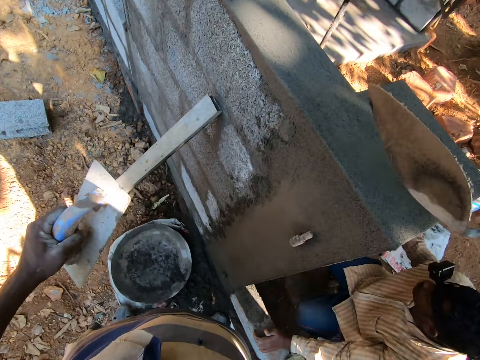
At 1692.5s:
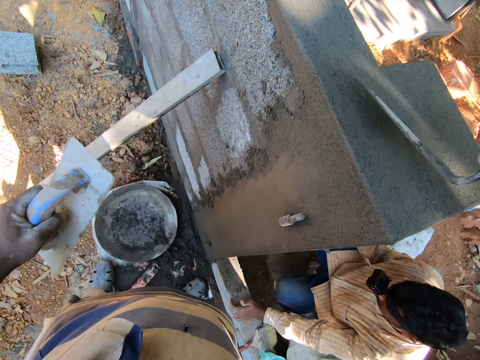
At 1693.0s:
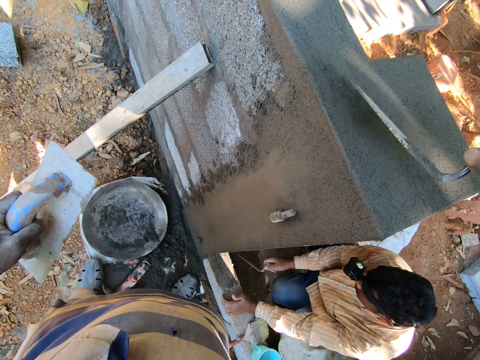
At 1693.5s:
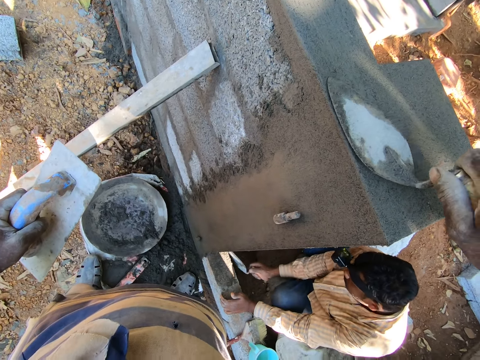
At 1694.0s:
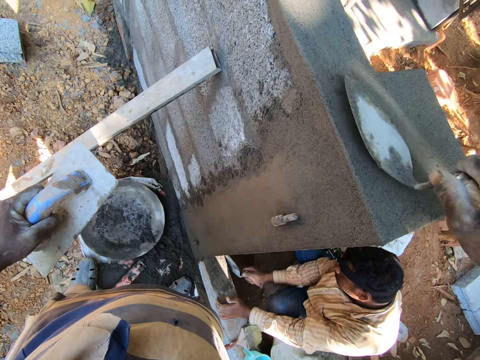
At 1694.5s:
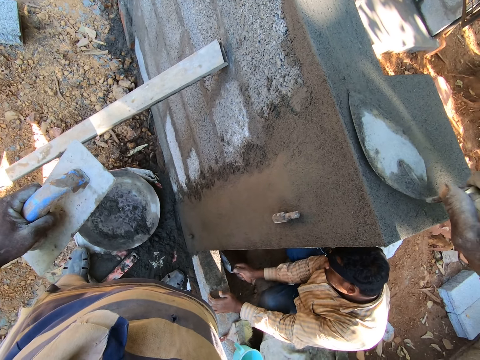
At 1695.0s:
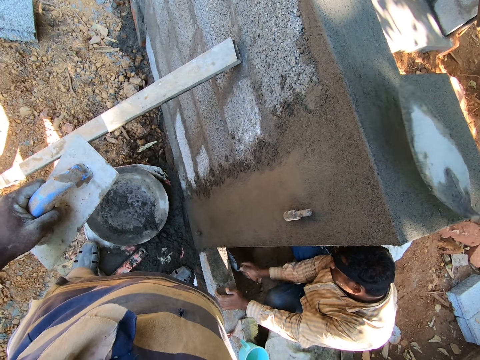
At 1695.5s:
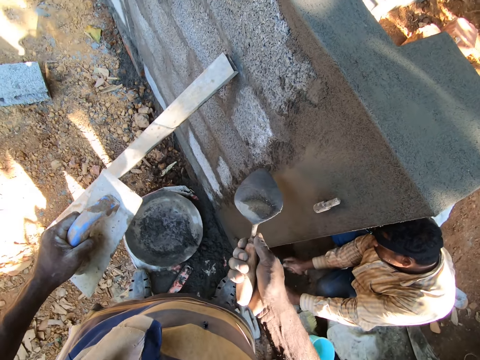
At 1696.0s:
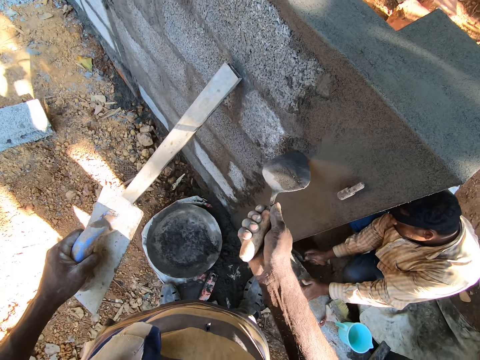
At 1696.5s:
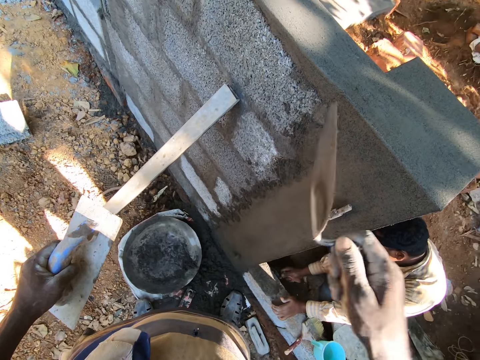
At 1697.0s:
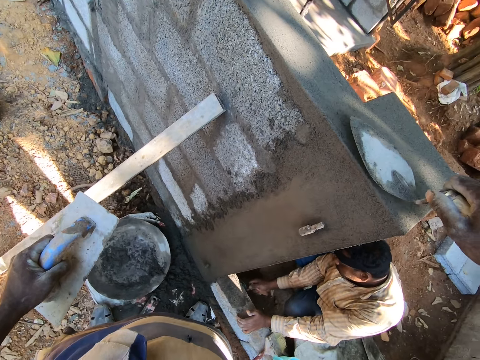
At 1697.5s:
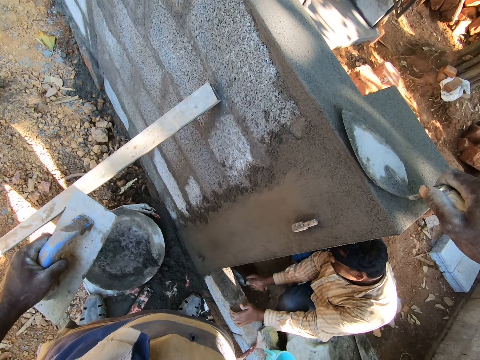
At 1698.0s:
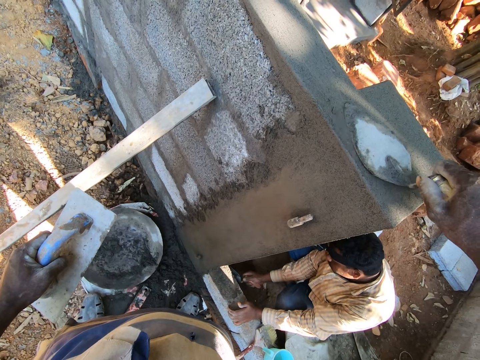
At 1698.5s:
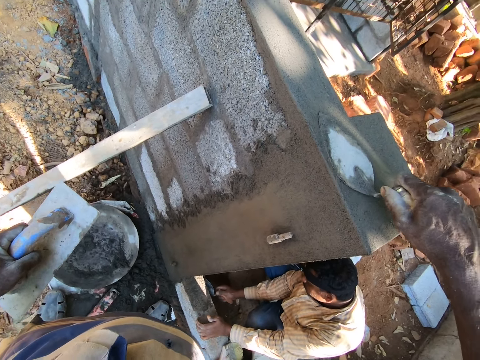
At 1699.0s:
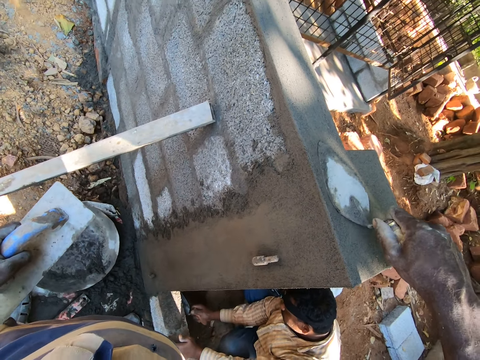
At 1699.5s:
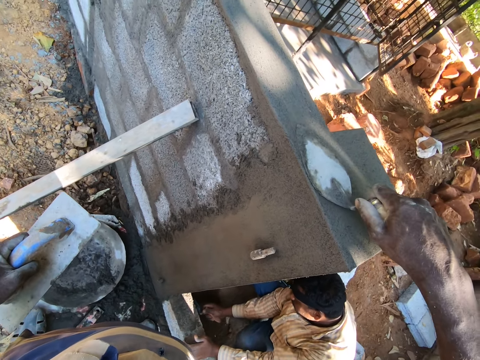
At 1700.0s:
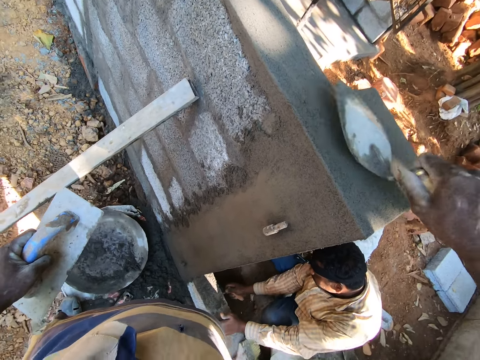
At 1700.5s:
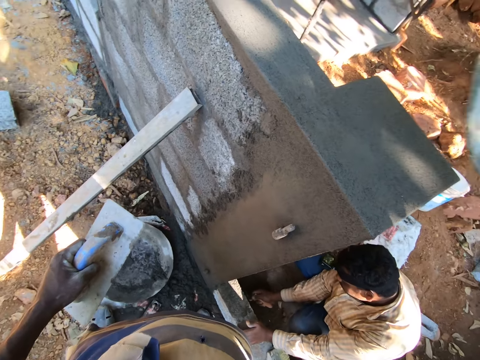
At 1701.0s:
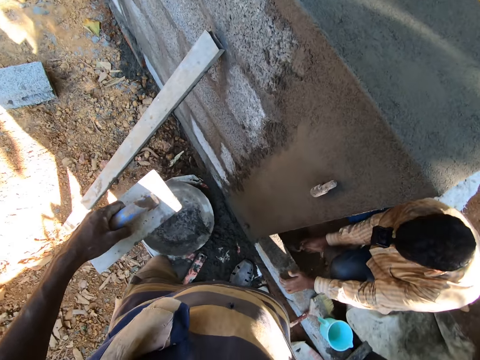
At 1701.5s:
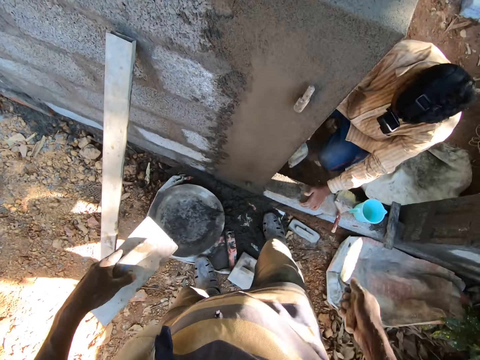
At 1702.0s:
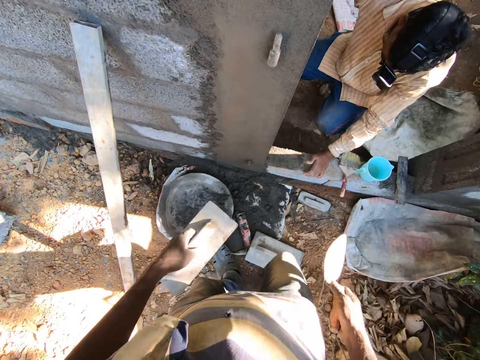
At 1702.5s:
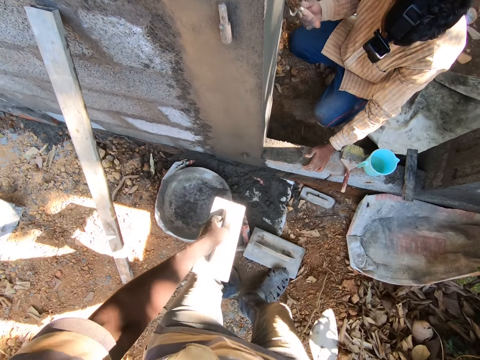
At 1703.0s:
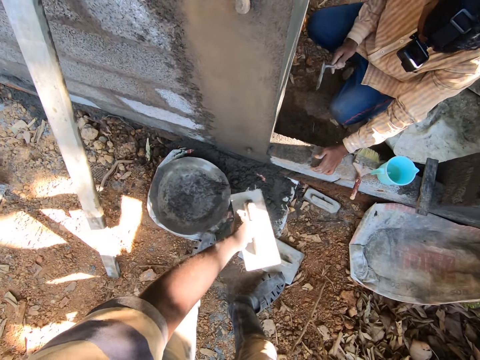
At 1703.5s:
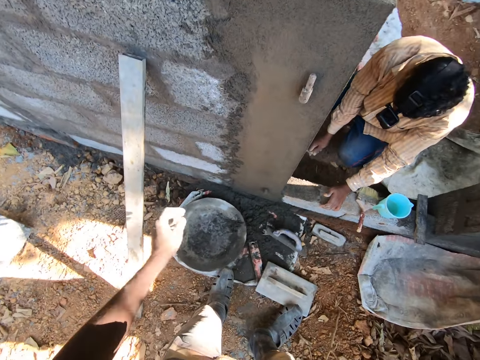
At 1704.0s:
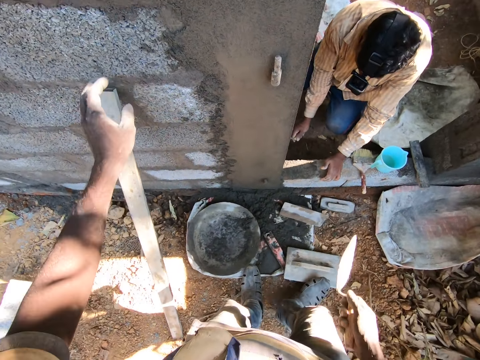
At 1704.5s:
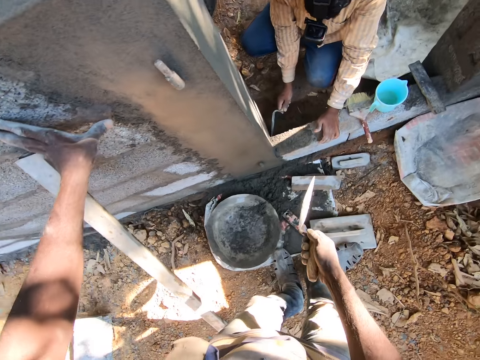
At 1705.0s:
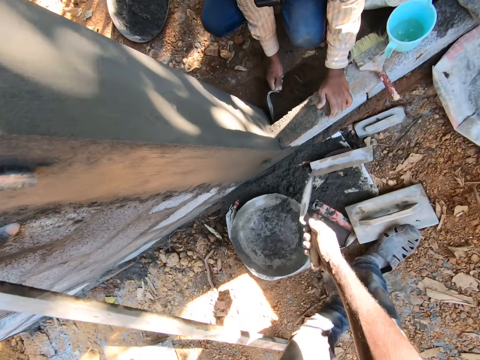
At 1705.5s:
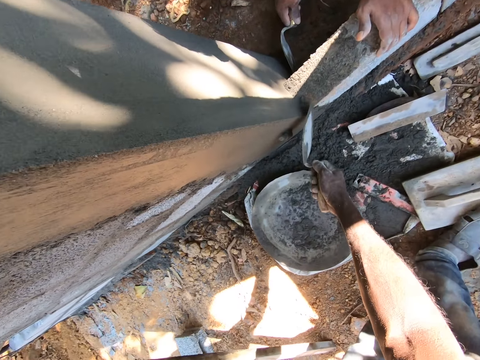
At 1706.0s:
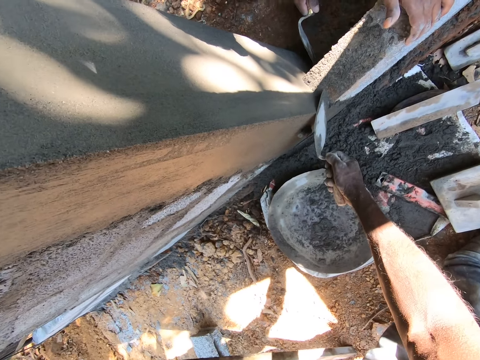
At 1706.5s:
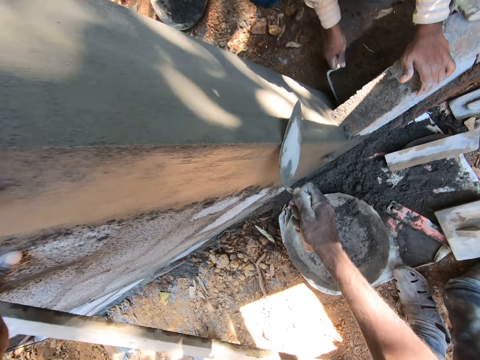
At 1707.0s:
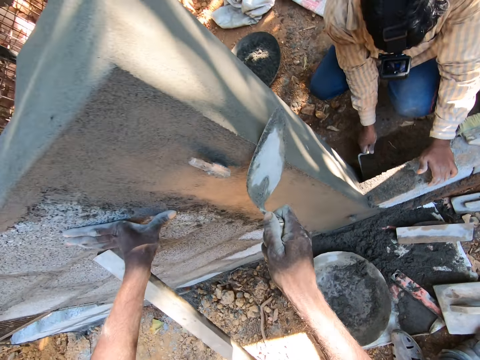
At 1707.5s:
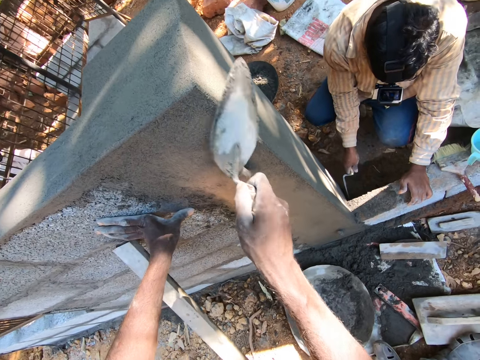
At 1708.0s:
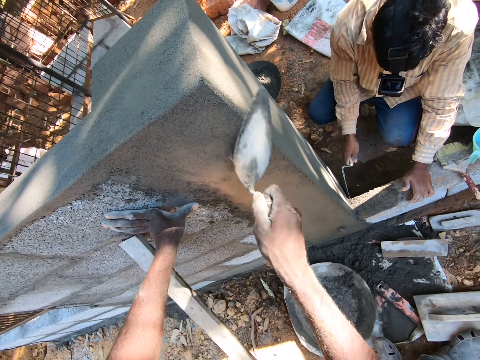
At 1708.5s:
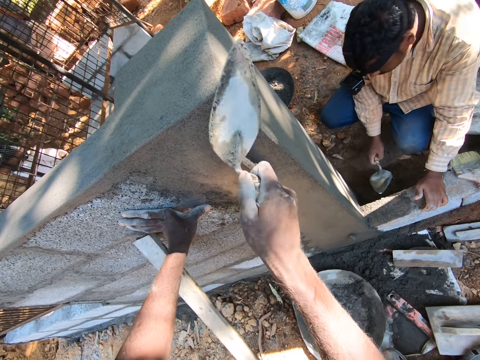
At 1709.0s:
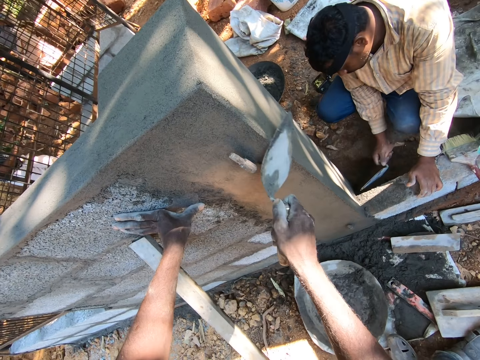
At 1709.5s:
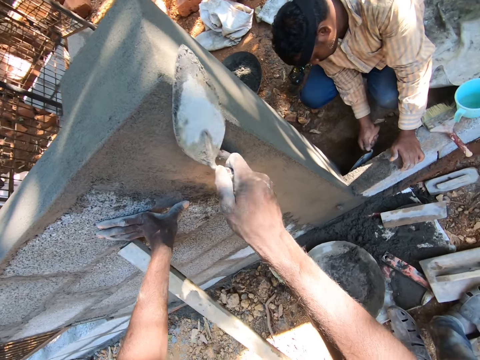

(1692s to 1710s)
The camera wearer smoothens the wall with the brick trowel in his right hand. He applies concrete on the wall. He scoops concrete from the wall. He applies concrete on the wall. He drops the plastering trowel onto the ground. He places his left hand onto the wall. He smoothens the wall with the brick trowel in his right hand. He applies concrete on the wall.

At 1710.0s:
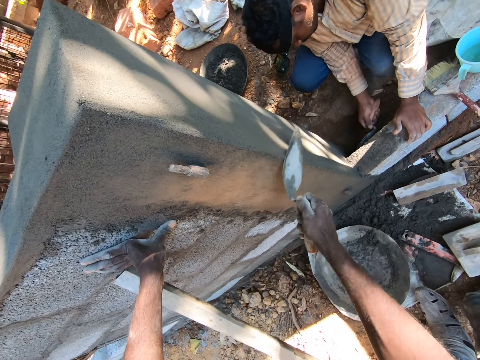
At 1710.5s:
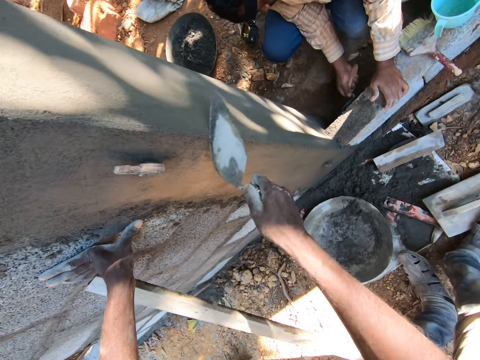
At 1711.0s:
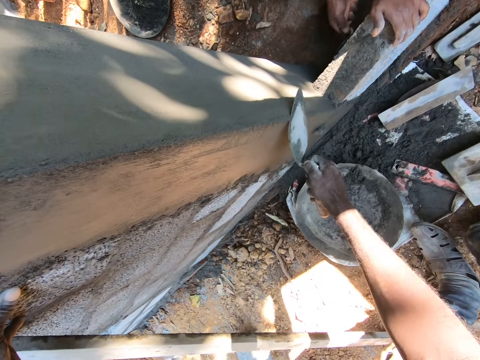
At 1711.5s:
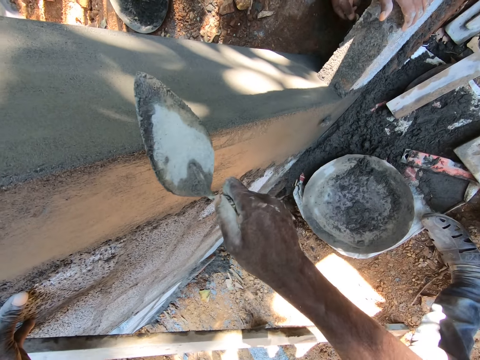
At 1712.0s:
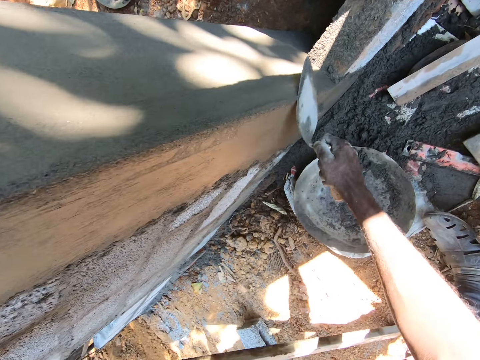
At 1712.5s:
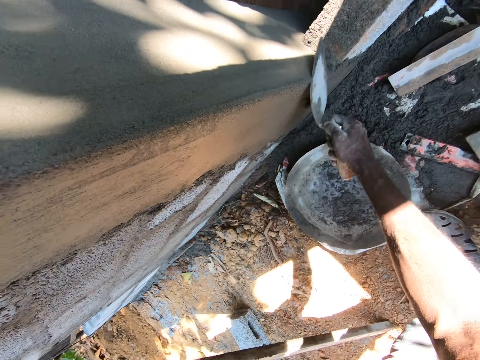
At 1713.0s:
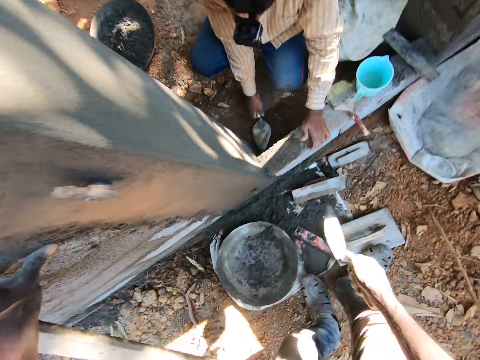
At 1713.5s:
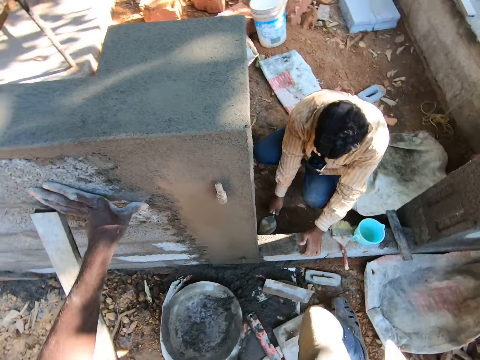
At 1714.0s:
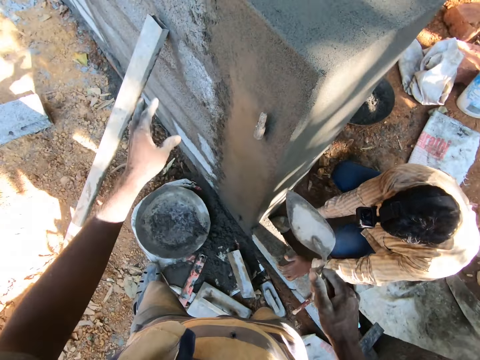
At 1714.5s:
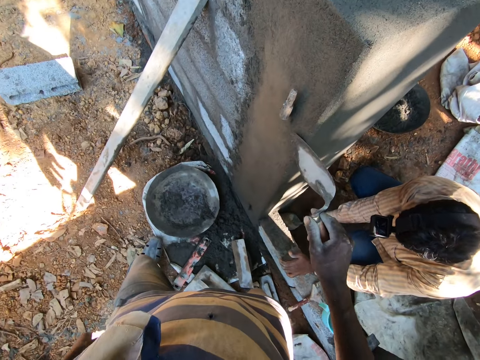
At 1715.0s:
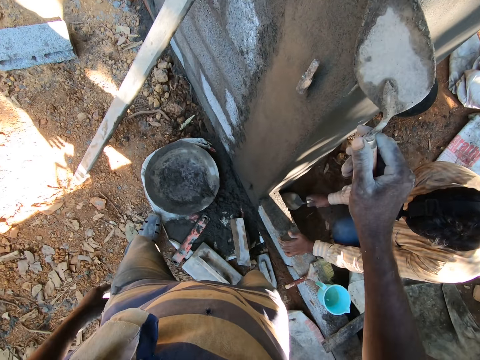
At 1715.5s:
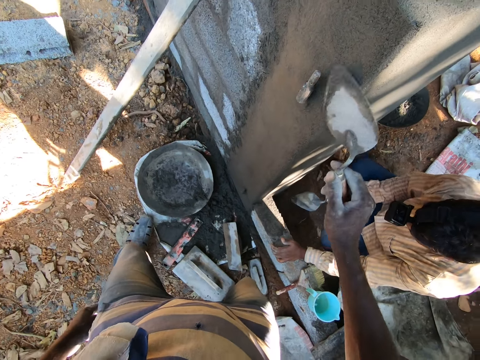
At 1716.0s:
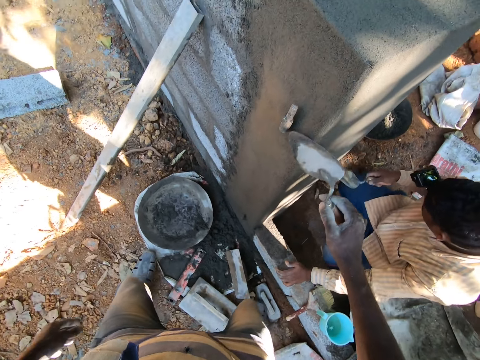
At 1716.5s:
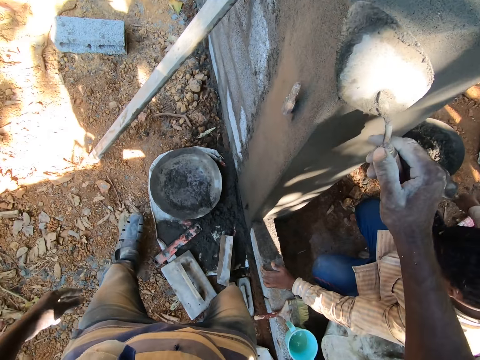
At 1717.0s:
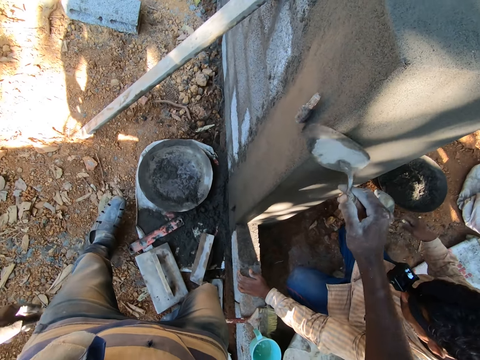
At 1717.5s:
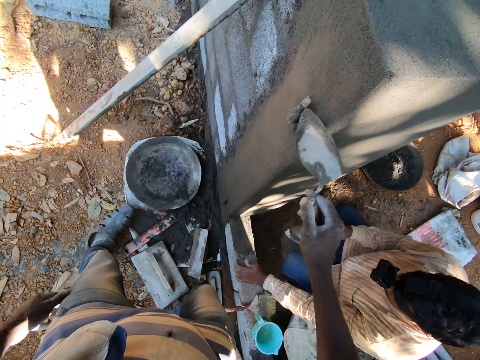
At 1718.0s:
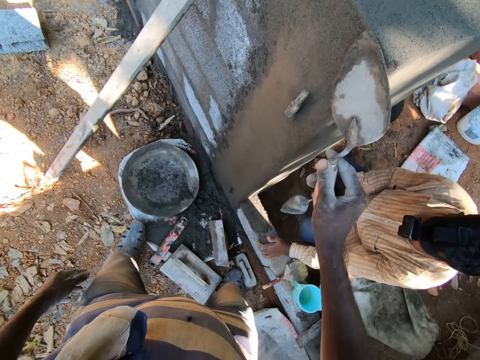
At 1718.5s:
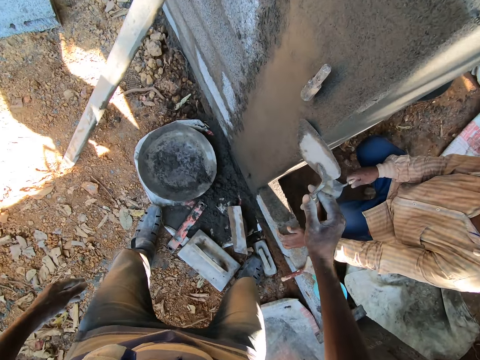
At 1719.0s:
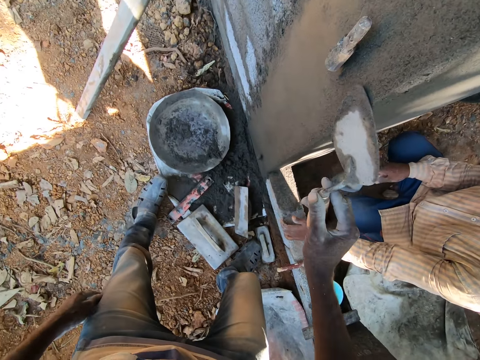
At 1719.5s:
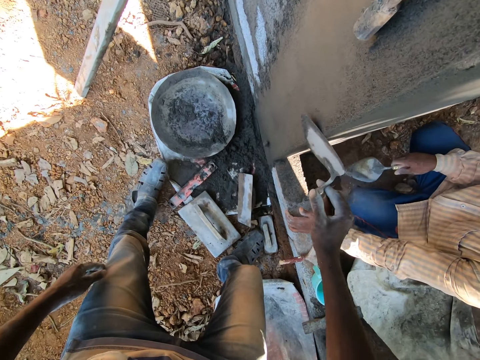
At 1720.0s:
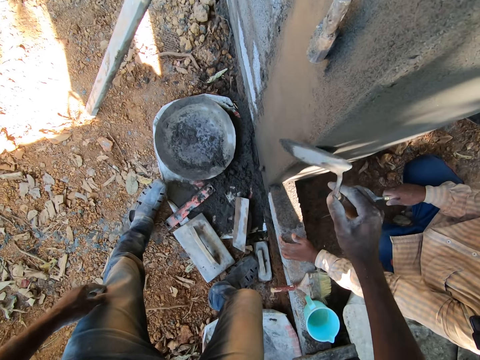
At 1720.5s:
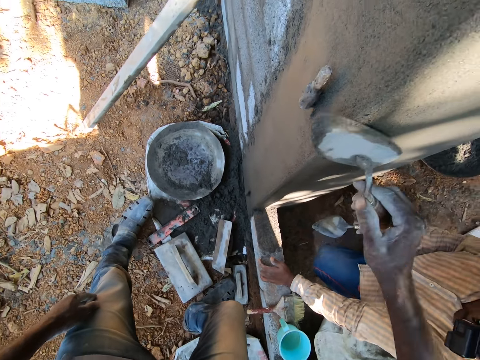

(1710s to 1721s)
A man scoops concrete from the ground. The camera wearer applies concrete on the wall.
